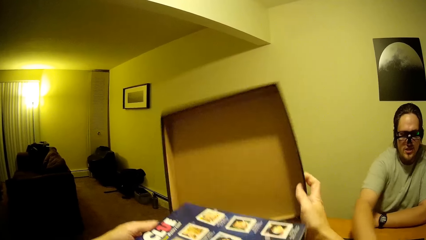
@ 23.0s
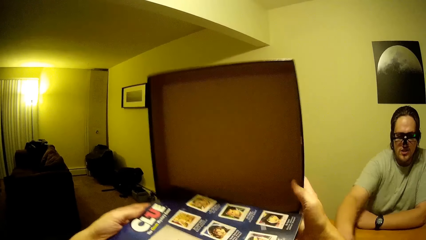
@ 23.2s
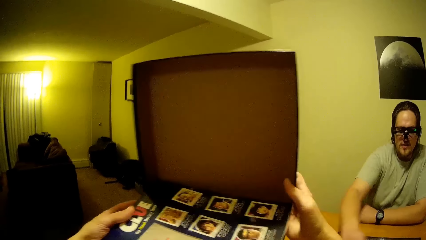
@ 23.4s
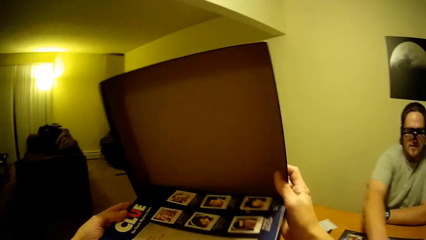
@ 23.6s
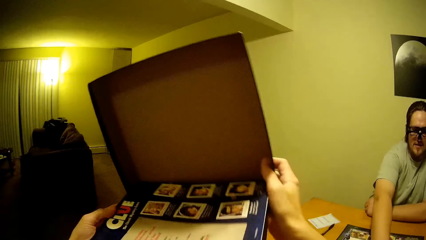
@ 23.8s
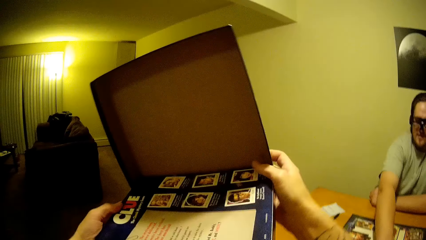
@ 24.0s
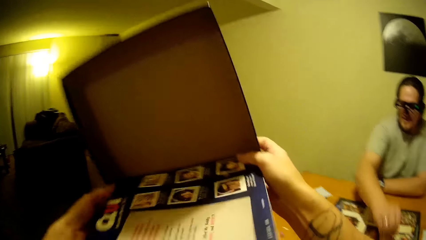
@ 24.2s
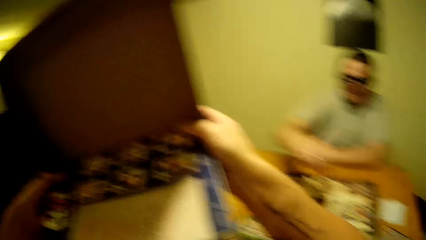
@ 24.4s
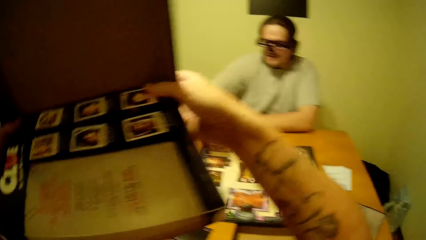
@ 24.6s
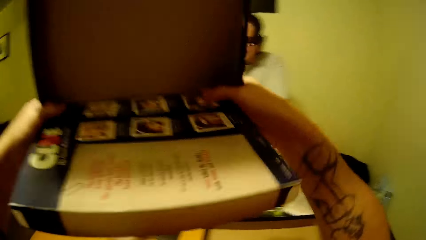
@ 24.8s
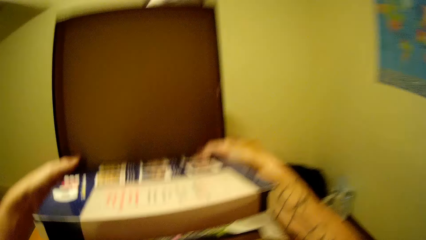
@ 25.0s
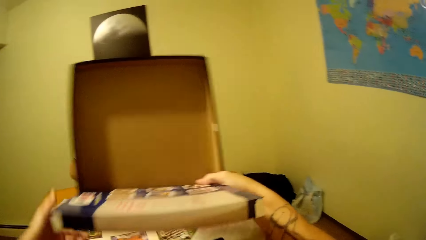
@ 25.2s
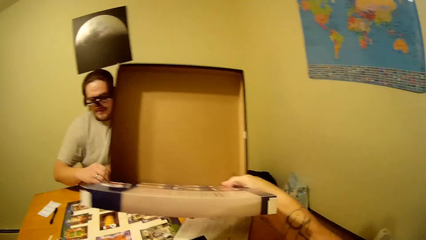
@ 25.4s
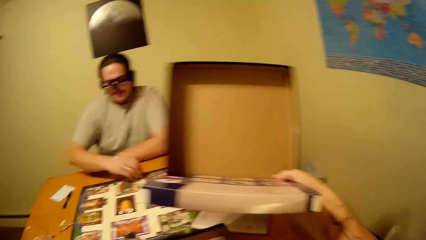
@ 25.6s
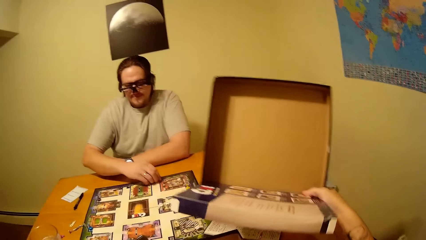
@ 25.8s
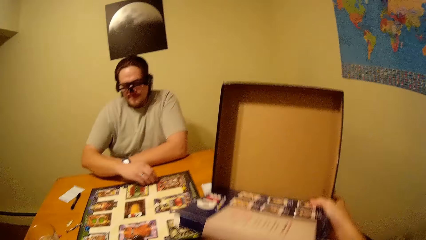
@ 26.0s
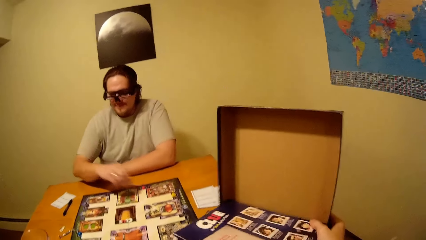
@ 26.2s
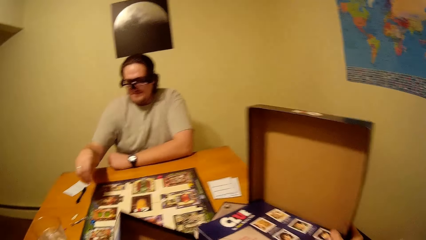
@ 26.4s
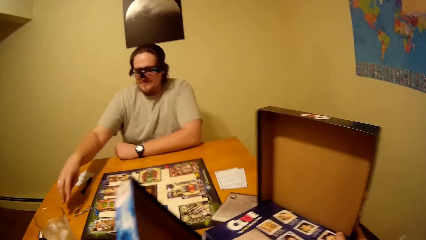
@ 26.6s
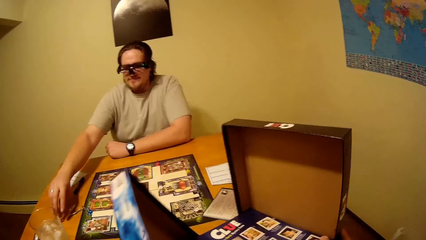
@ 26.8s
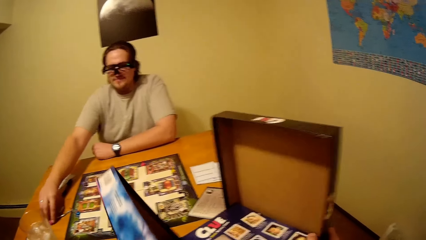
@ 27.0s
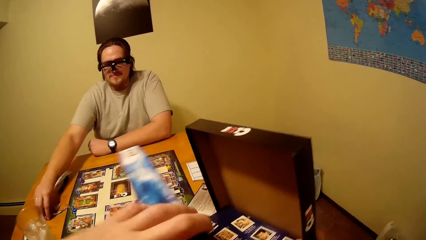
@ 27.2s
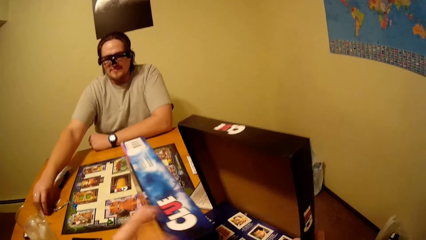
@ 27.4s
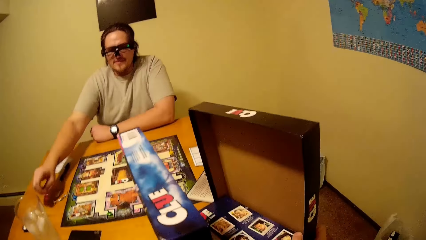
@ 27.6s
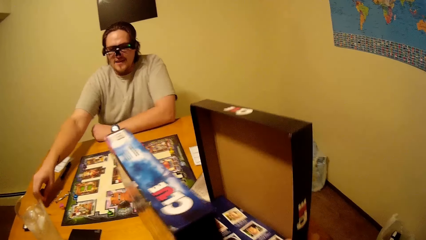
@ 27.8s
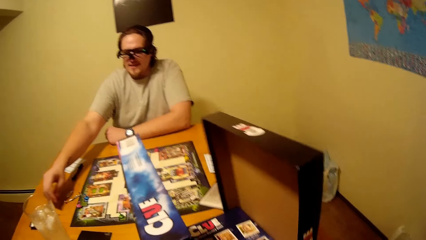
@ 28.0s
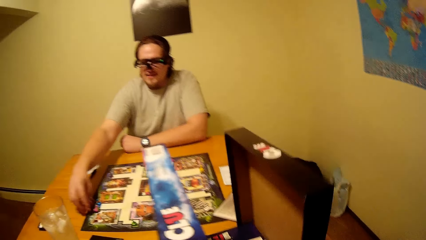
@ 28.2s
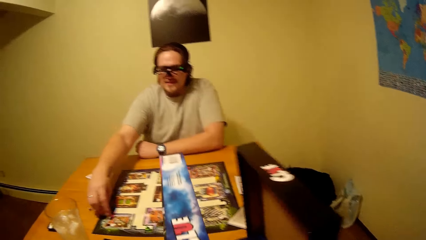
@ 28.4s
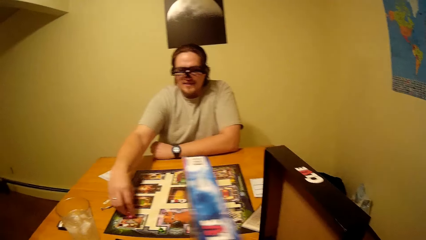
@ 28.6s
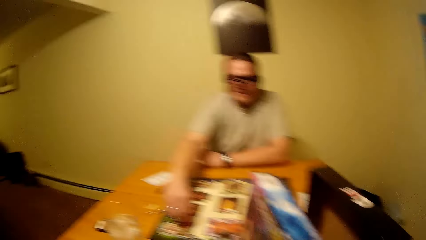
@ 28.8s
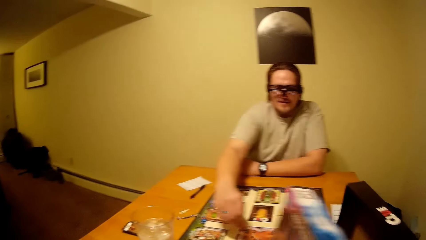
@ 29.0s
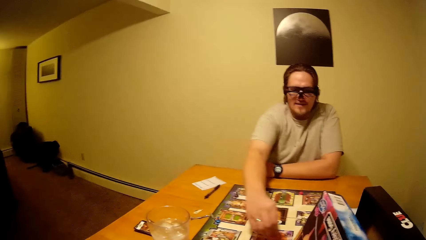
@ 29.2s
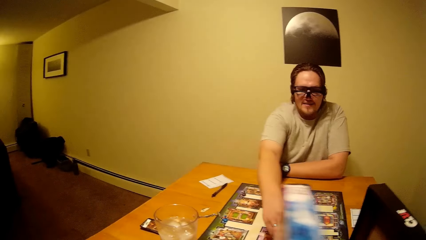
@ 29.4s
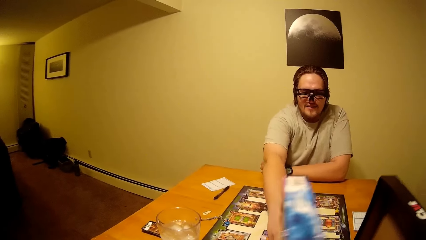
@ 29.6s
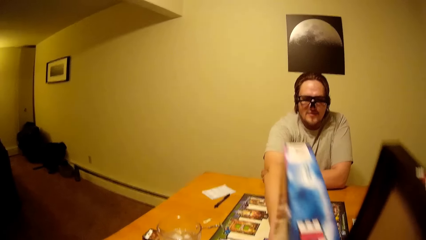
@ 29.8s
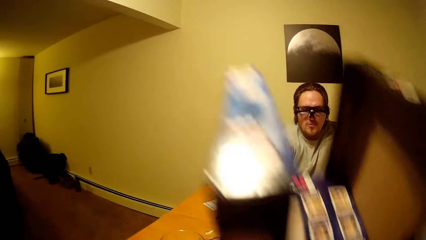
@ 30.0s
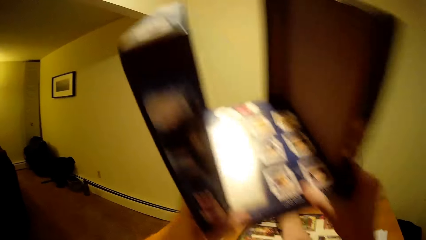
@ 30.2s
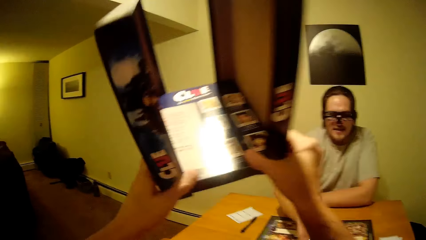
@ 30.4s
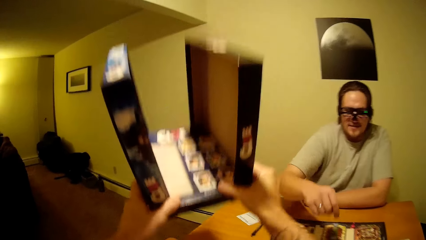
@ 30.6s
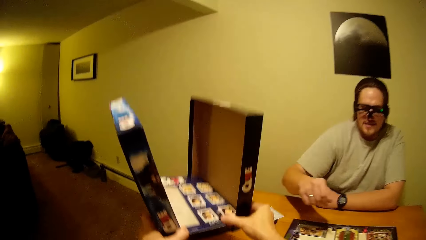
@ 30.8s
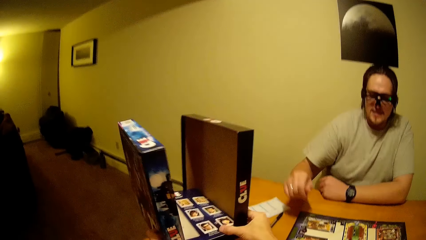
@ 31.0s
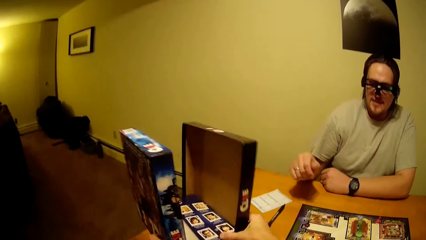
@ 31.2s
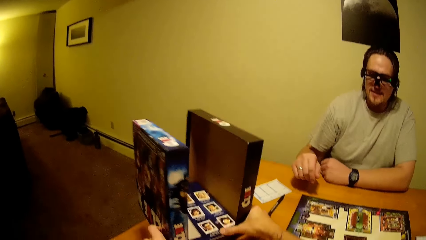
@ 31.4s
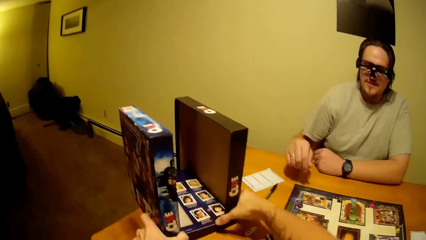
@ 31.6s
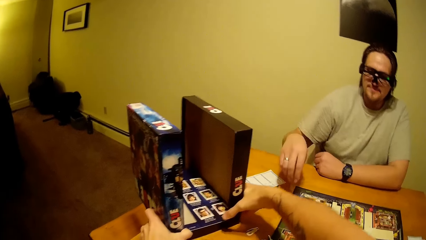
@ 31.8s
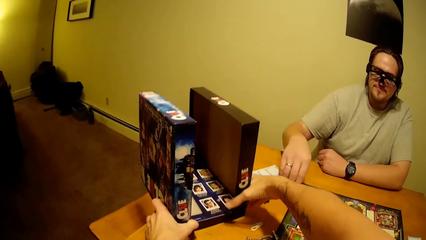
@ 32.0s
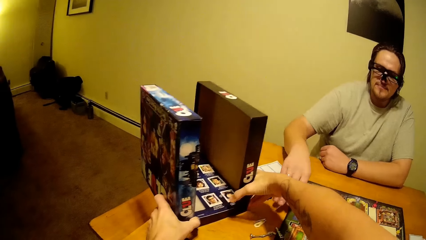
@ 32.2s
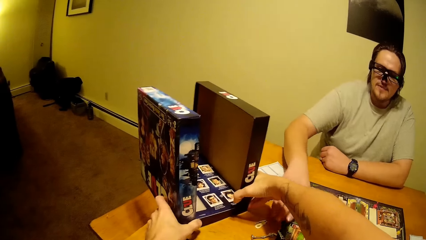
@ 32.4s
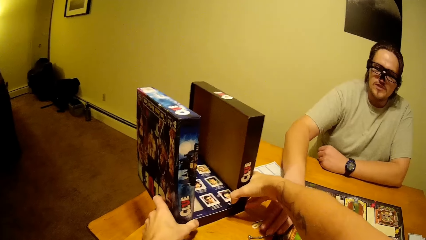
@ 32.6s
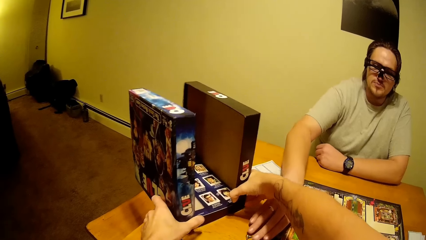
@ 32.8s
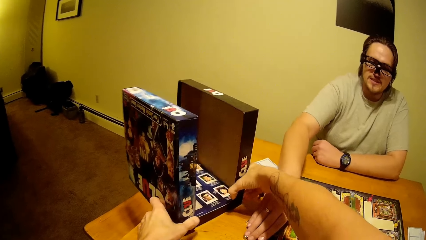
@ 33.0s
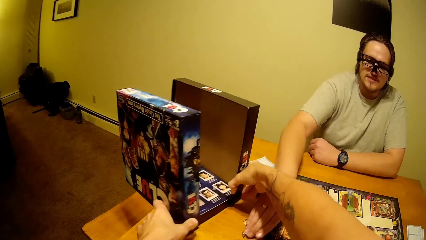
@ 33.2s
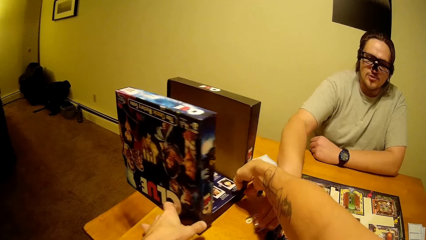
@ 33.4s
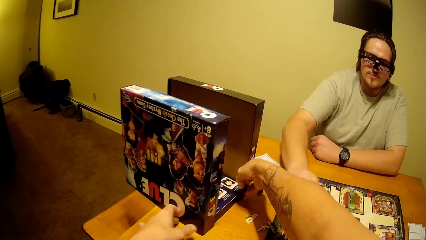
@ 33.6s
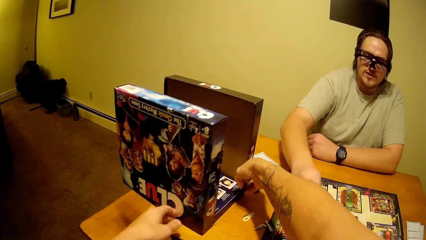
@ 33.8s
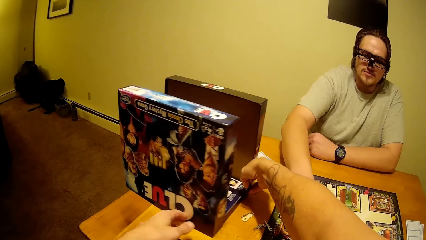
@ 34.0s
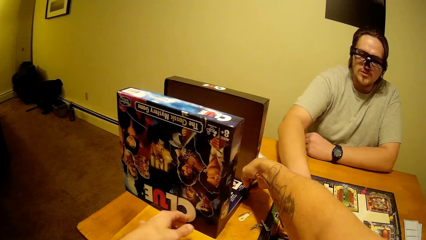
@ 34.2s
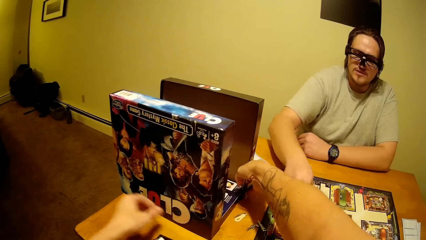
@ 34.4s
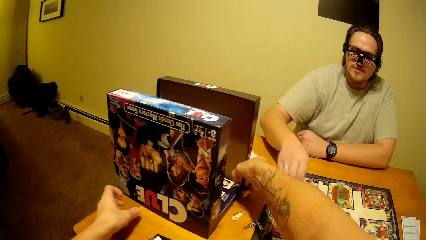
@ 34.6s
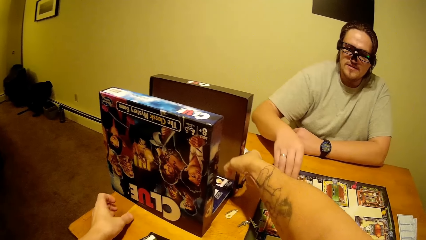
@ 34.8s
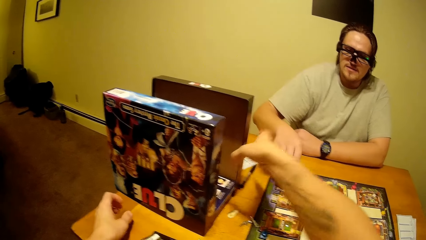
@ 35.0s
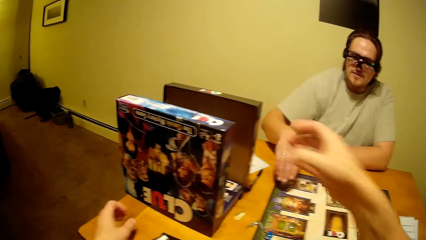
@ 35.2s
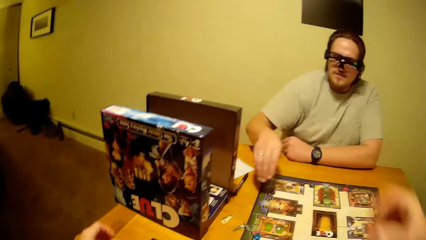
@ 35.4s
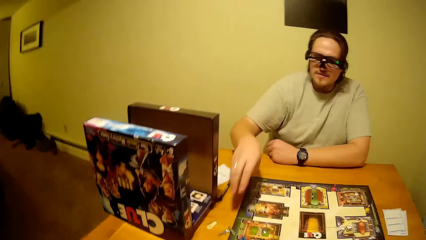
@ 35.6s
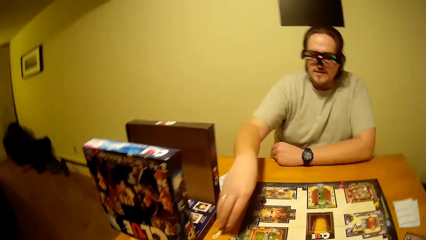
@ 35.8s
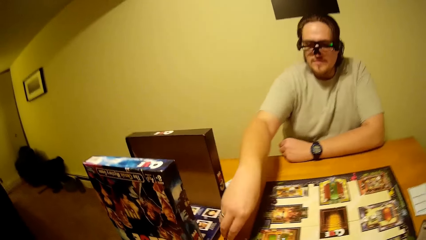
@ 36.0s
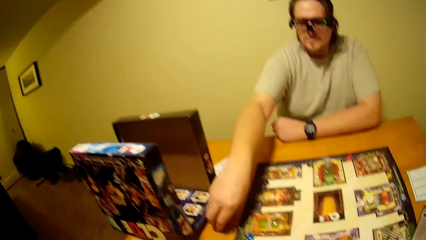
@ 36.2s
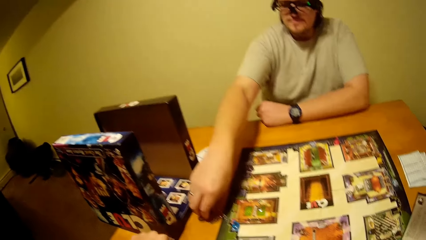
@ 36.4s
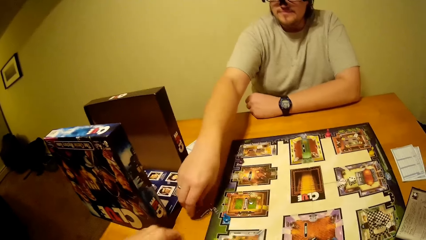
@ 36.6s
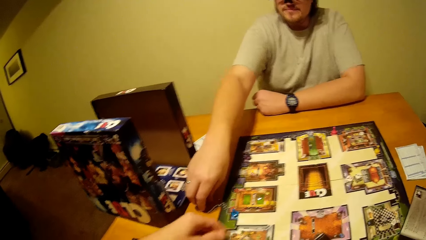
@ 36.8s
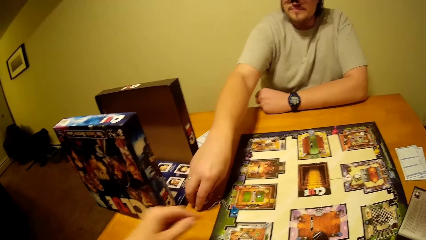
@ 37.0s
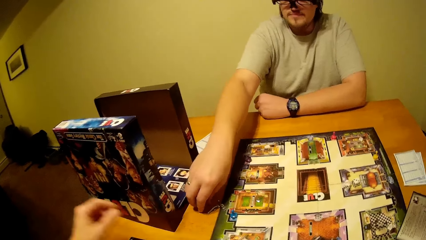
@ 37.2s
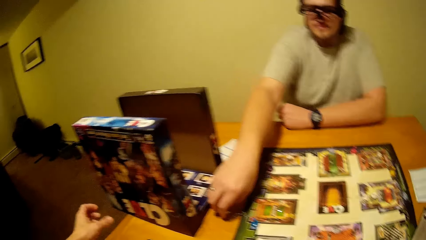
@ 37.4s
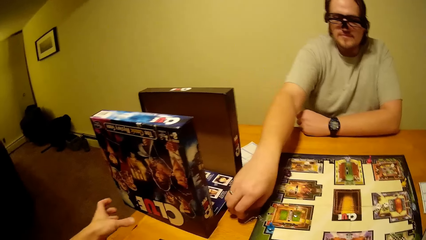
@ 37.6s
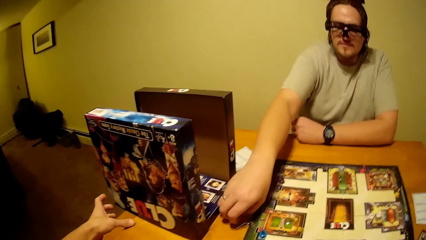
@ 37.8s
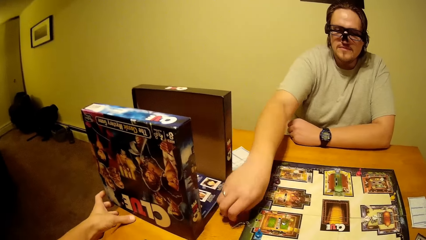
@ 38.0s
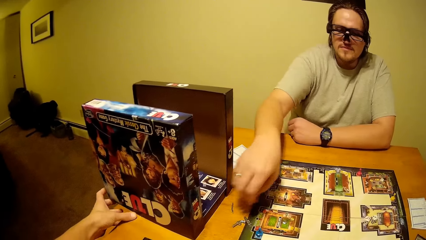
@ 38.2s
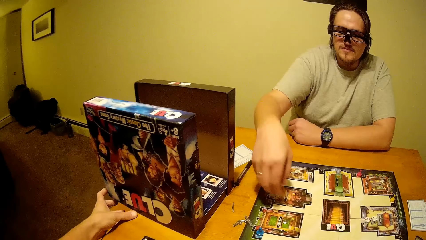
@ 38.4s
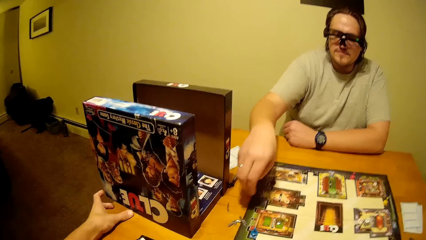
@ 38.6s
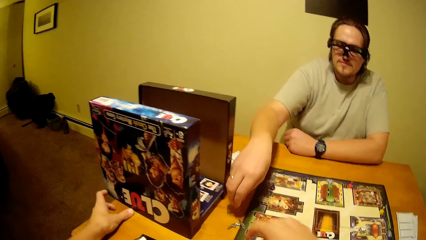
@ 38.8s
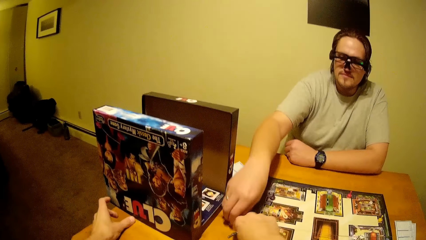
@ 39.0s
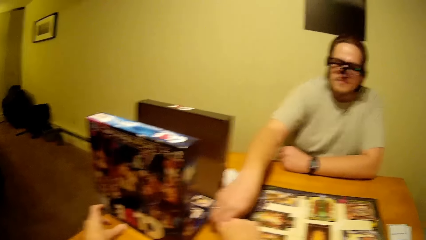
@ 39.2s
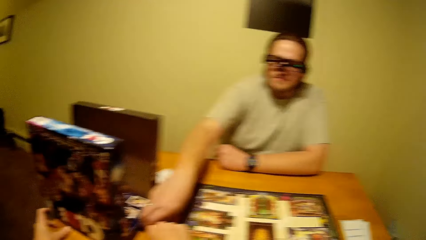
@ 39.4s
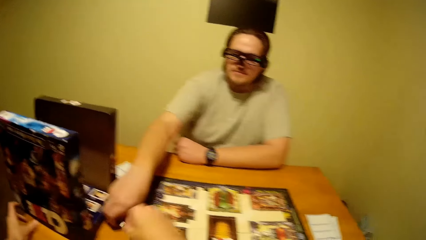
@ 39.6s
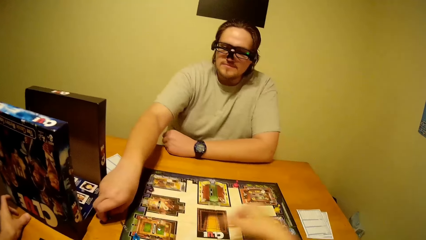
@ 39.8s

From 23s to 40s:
A person holds boxes. The person picks dice from the table and arranges dice on the board. The camera wearer puts boxes aside. The person picks dice from the table.
